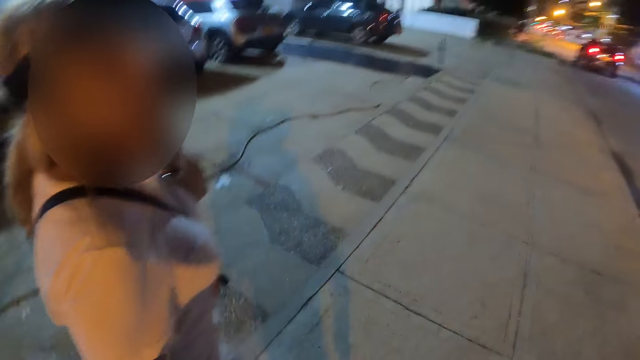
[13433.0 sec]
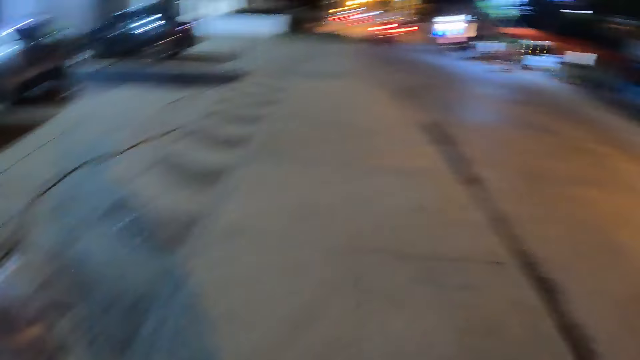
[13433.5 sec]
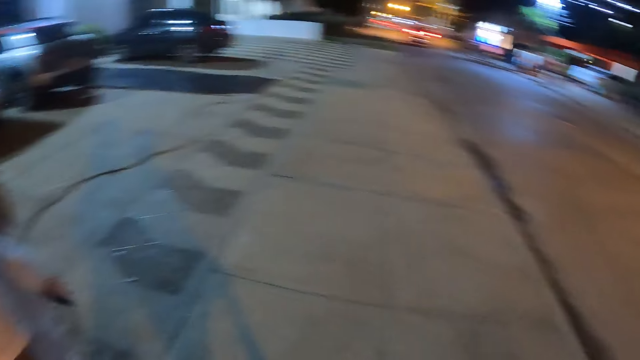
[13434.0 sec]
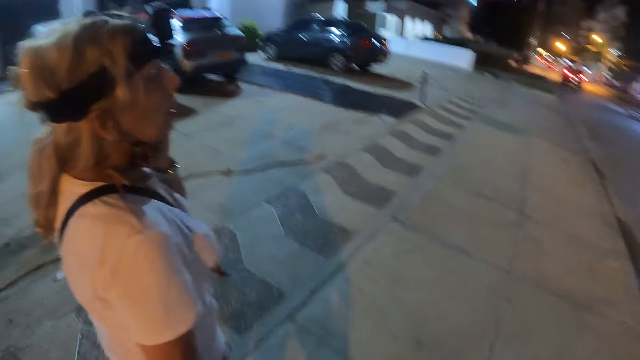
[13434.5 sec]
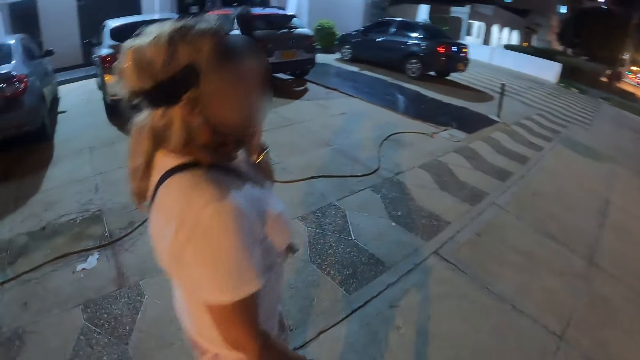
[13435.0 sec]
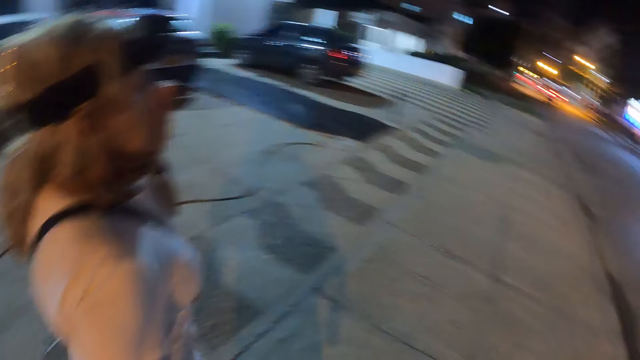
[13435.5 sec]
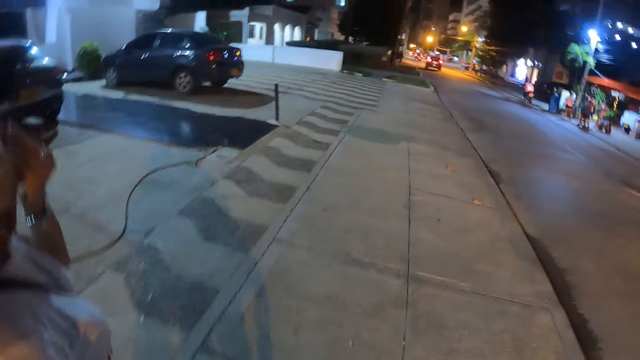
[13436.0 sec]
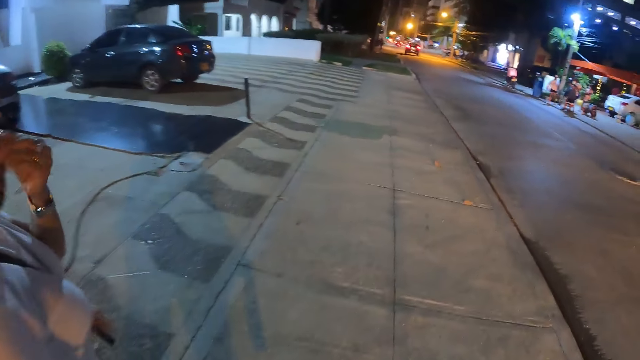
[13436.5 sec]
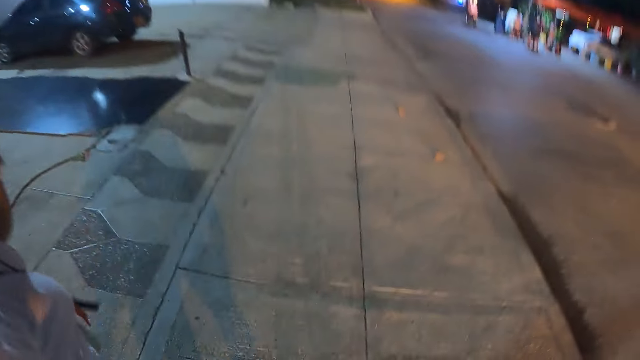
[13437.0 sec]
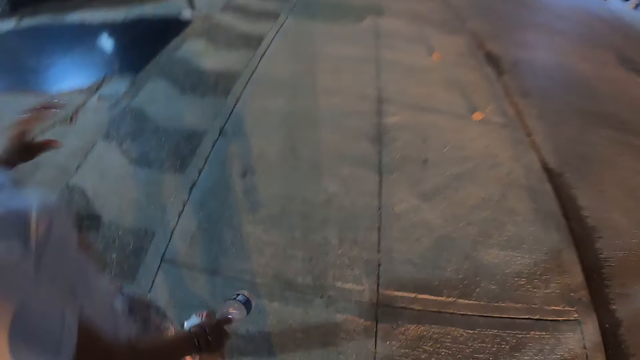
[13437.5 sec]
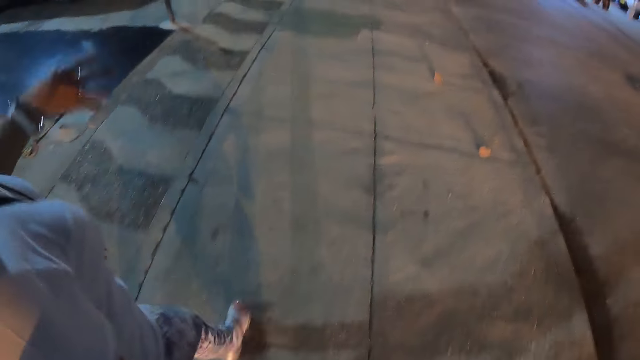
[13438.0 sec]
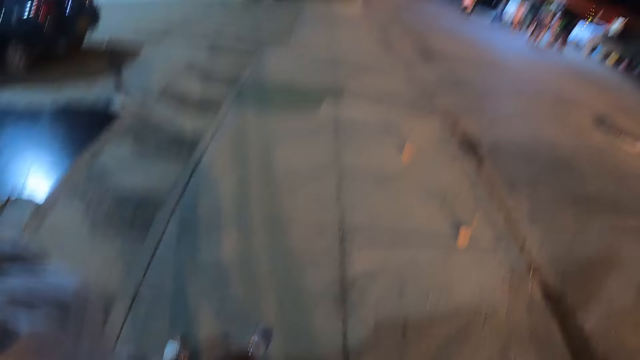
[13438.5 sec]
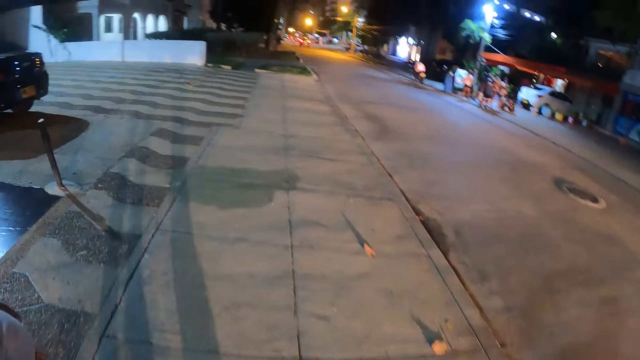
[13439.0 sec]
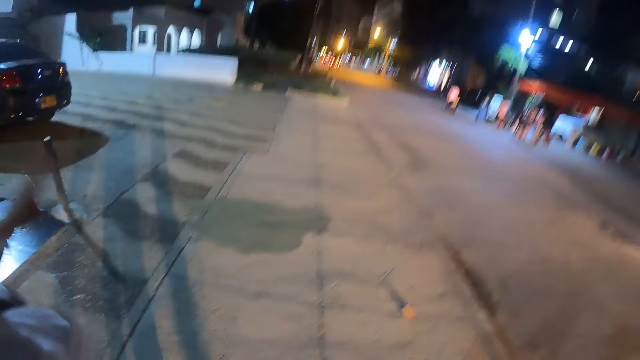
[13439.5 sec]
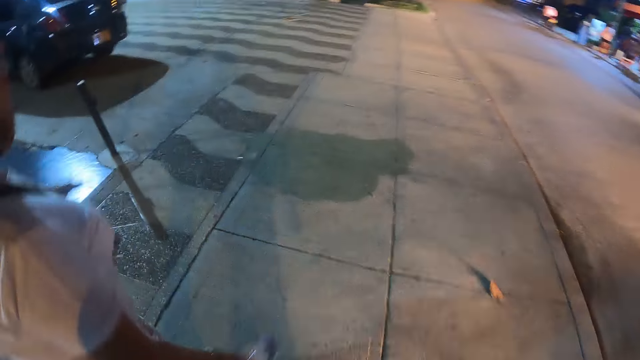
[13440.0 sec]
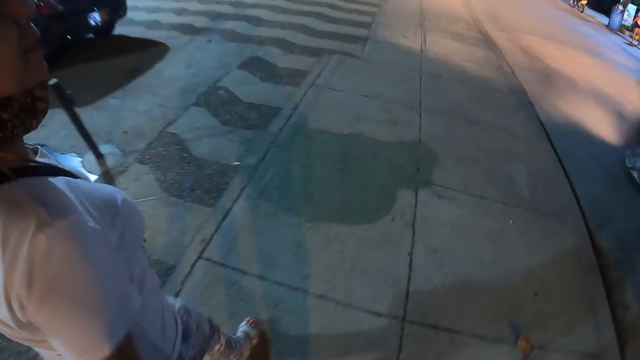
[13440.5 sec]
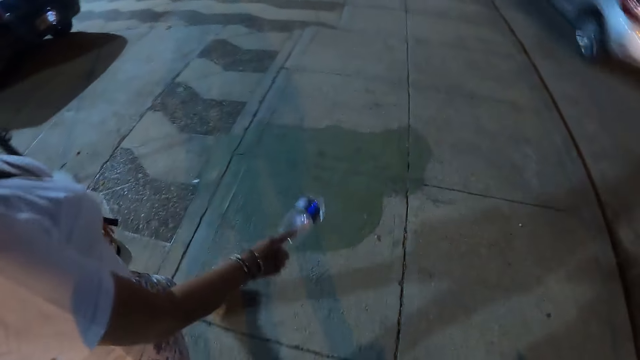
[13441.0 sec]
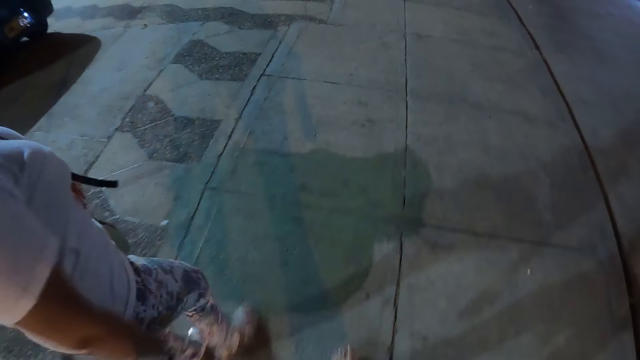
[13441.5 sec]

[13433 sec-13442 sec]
A person touches her face. The camera wearer walks along the streets. The person moves her hand.

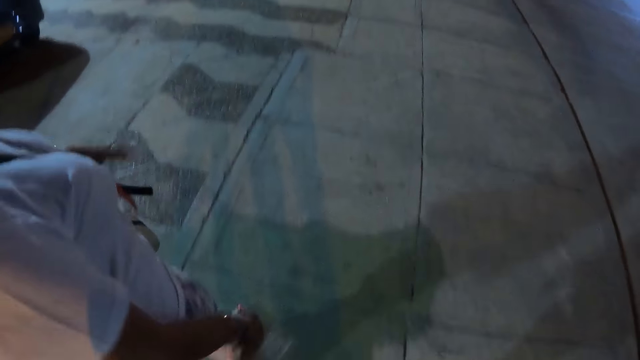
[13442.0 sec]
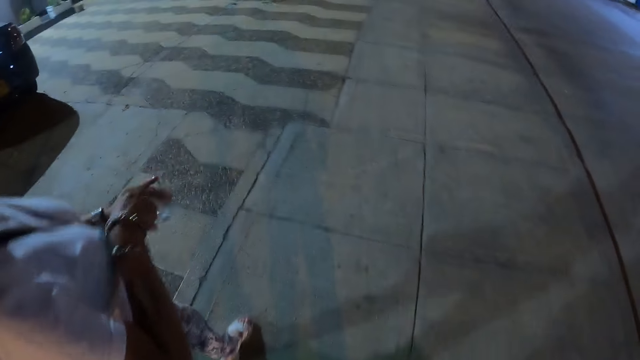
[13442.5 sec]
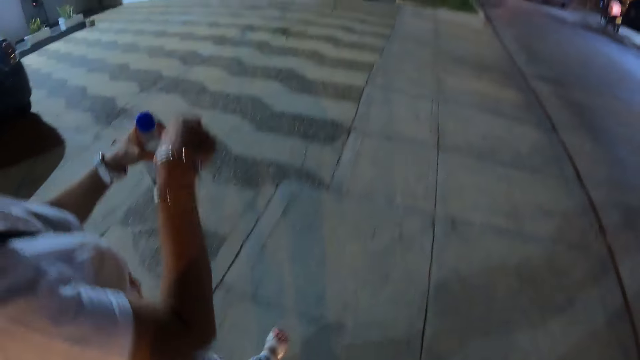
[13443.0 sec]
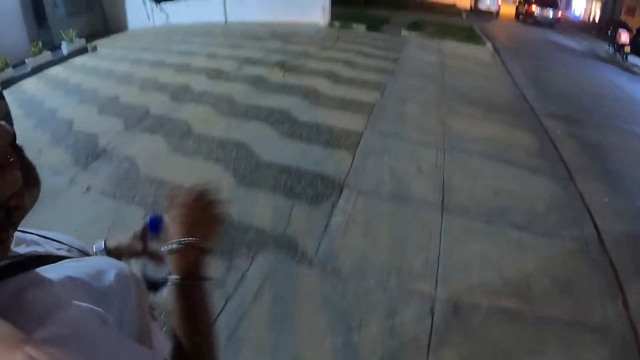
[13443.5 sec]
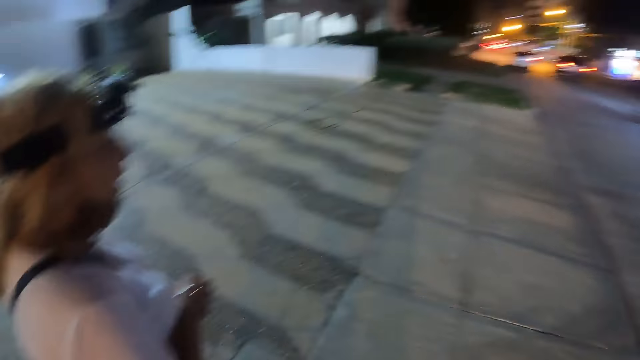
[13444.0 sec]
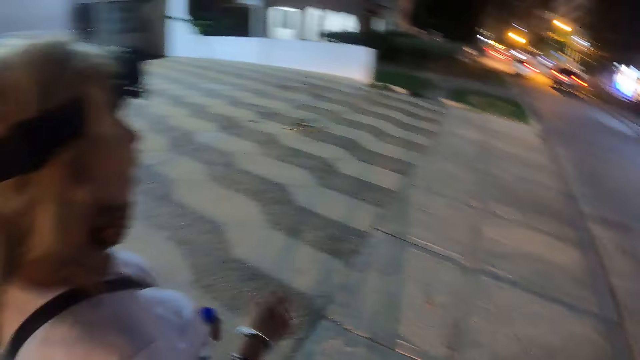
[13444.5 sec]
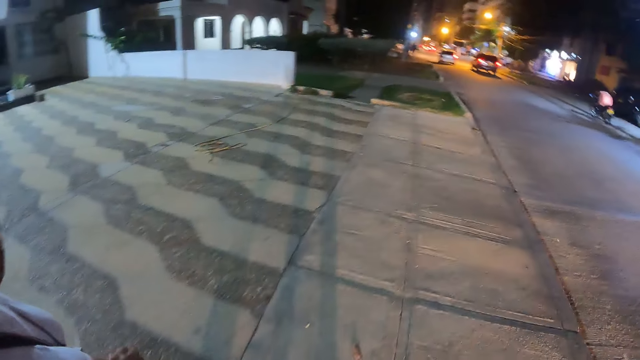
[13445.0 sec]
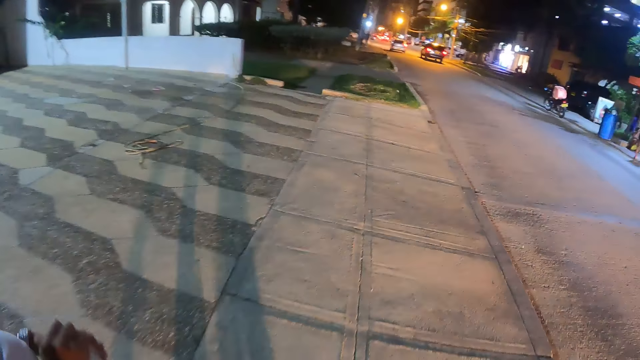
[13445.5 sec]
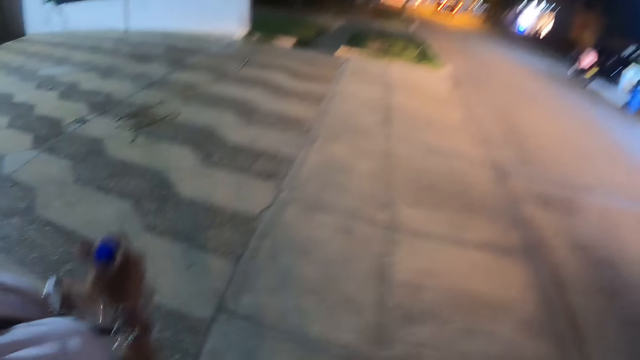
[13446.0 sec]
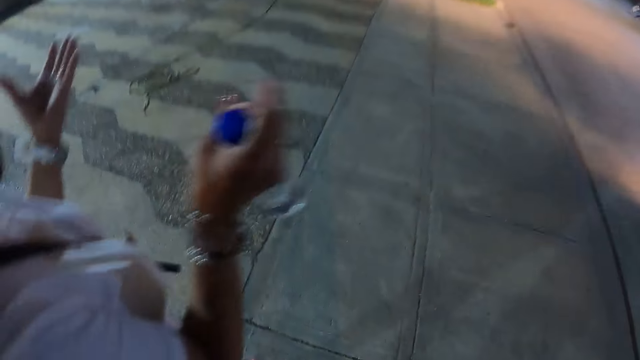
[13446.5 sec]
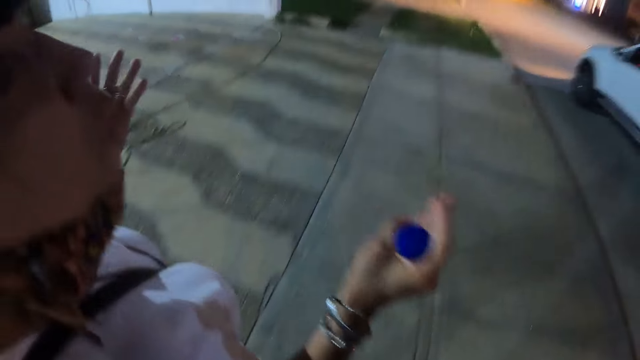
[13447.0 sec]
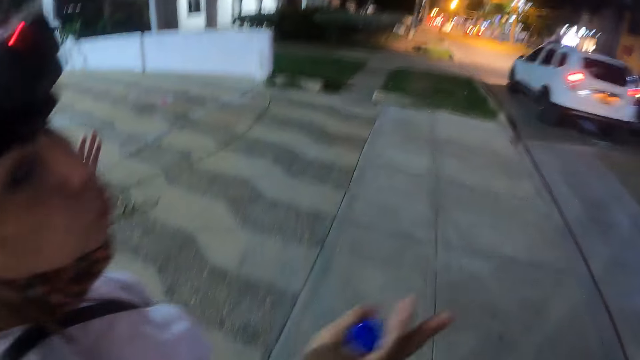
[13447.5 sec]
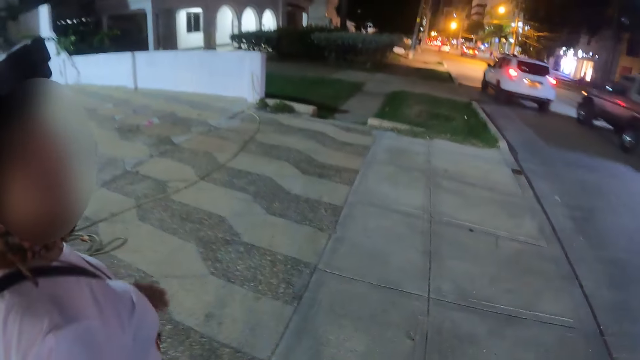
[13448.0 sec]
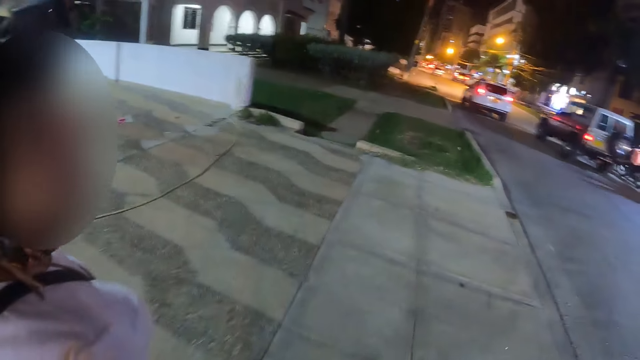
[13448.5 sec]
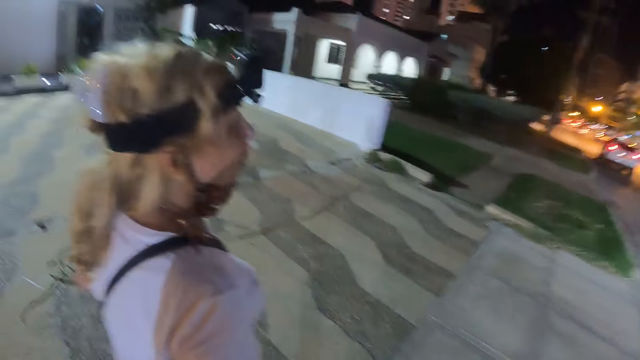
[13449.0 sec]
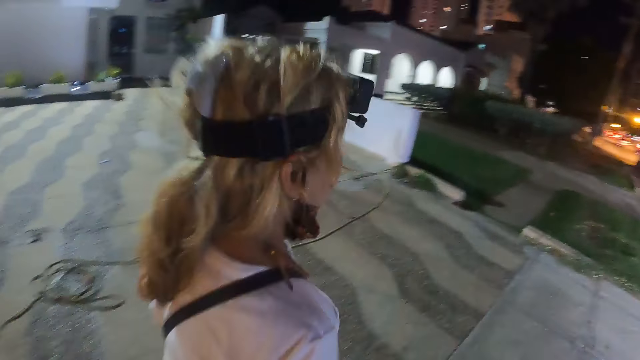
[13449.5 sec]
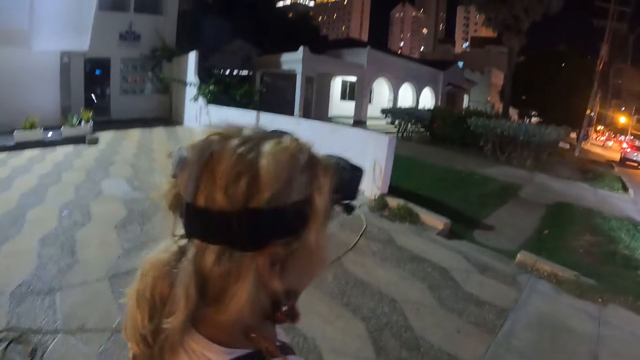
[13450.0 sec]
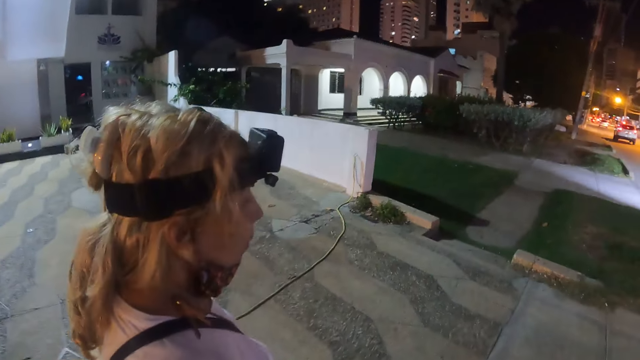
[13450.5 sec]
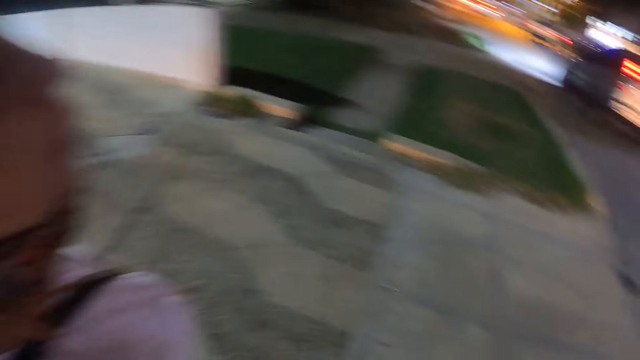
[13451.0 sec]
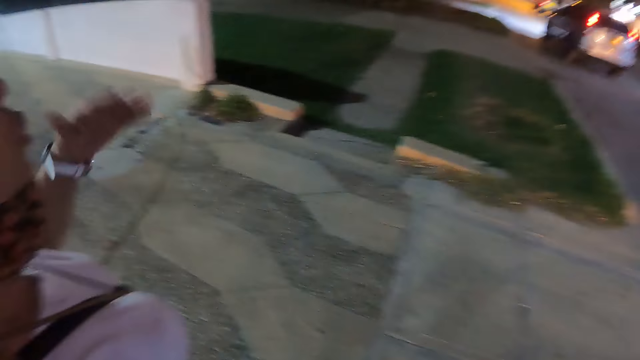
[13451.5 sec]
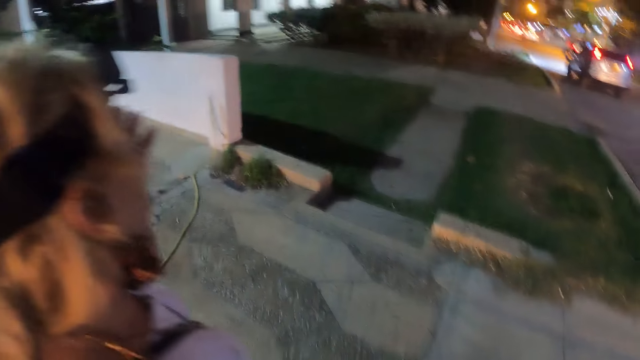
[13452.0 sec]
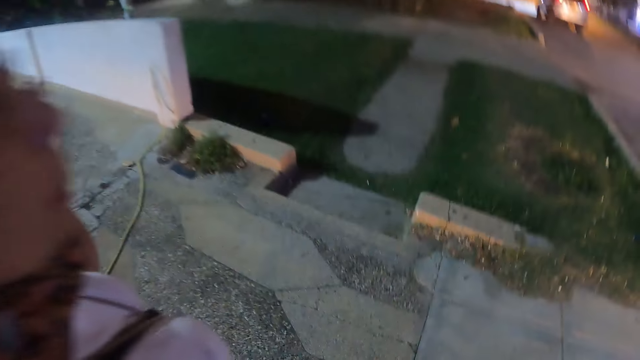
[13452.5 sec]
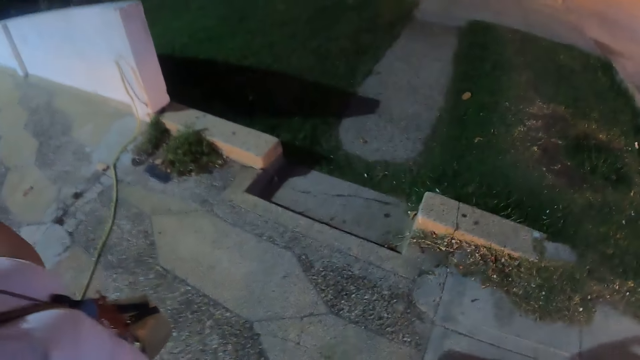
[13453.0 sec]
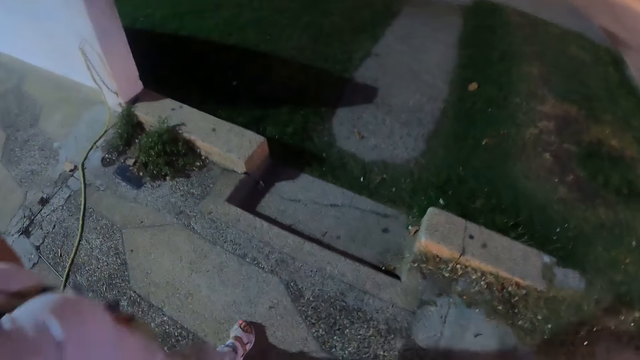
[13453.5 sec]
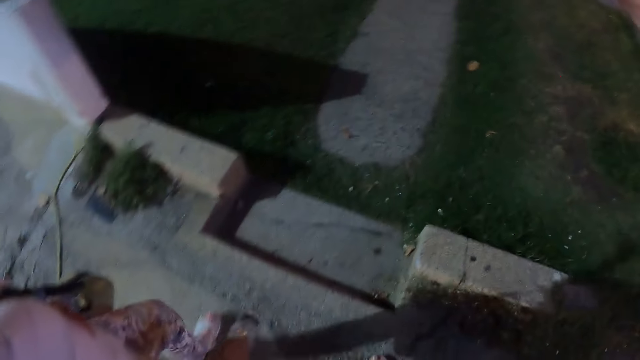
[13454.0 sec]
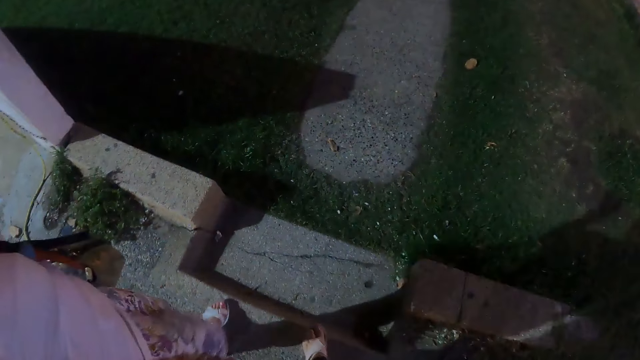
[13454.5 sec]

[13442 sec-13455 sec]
A person places the bottle on the left hand, moves her hand, places the bottle on the right hand and moves her hand. The person interacts with the camera wearer.
